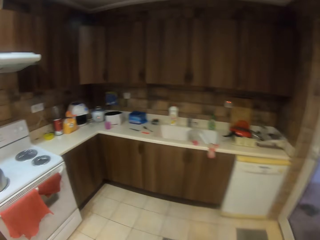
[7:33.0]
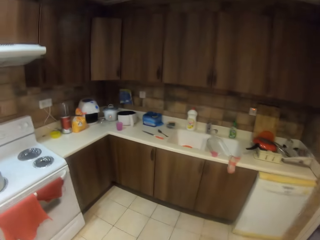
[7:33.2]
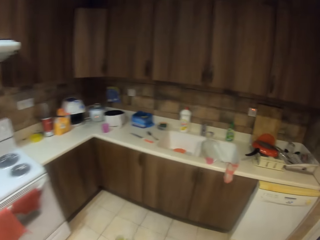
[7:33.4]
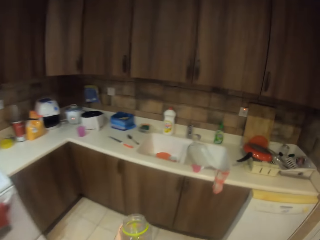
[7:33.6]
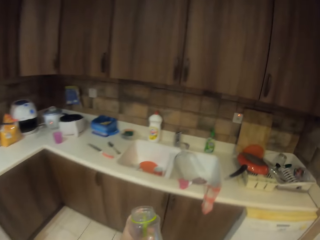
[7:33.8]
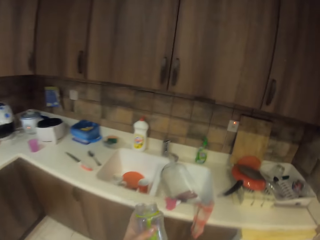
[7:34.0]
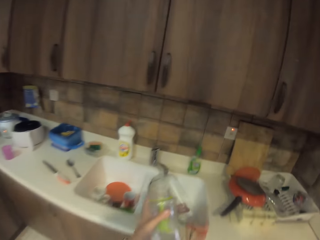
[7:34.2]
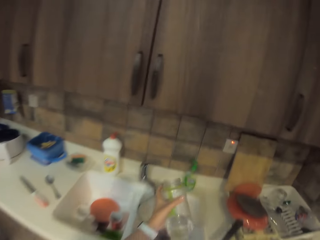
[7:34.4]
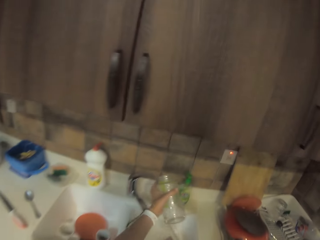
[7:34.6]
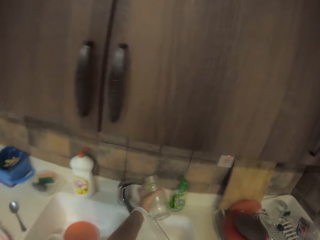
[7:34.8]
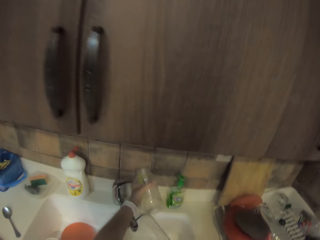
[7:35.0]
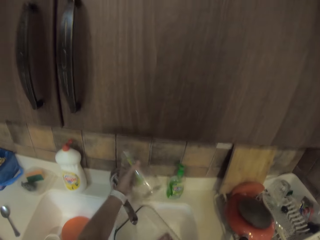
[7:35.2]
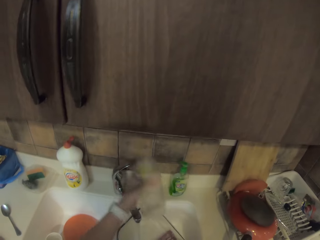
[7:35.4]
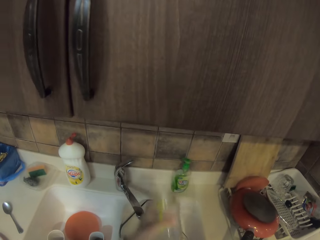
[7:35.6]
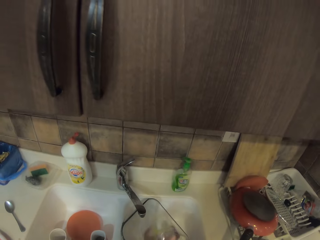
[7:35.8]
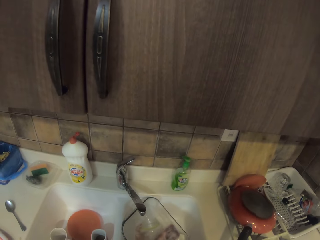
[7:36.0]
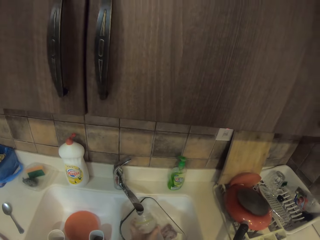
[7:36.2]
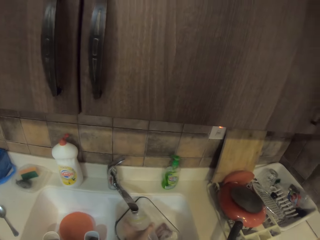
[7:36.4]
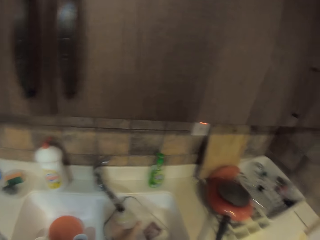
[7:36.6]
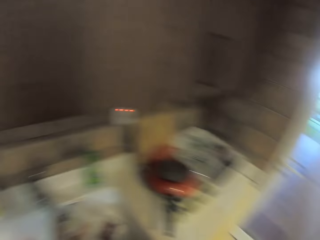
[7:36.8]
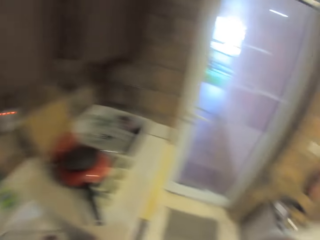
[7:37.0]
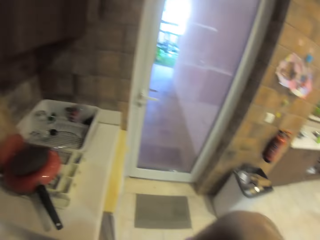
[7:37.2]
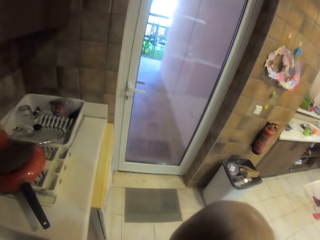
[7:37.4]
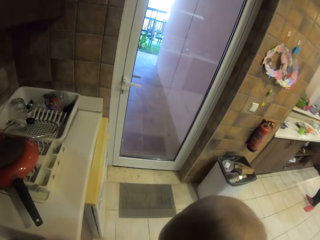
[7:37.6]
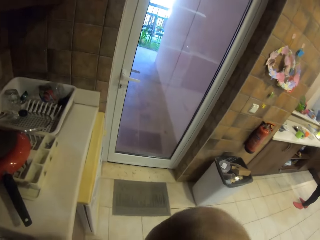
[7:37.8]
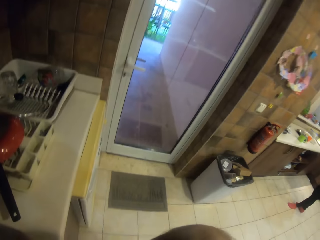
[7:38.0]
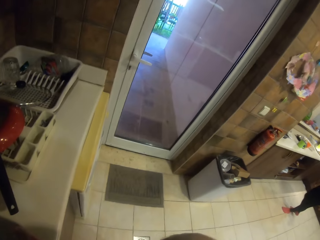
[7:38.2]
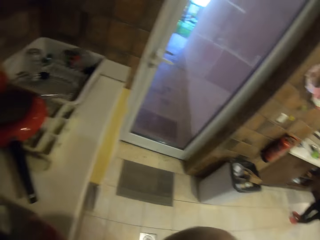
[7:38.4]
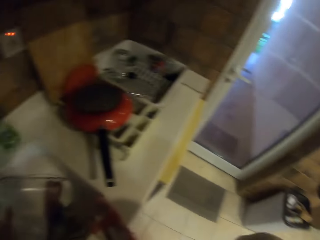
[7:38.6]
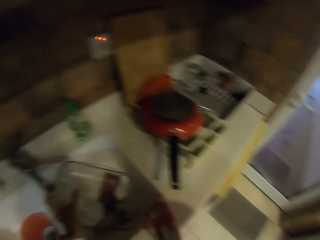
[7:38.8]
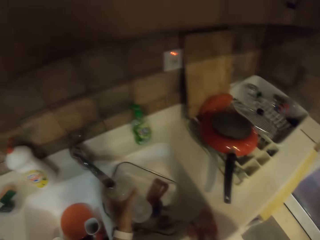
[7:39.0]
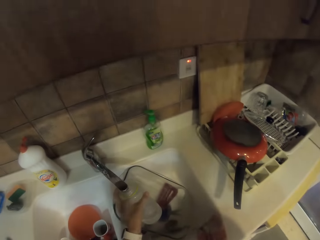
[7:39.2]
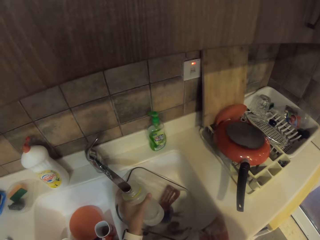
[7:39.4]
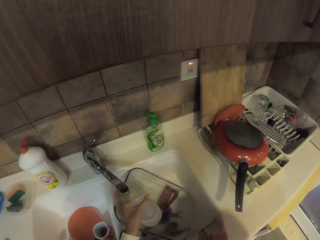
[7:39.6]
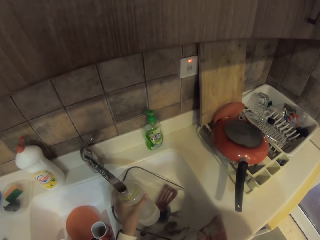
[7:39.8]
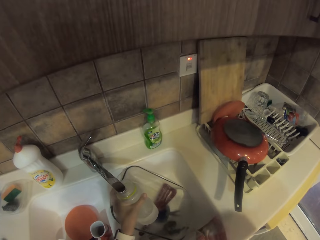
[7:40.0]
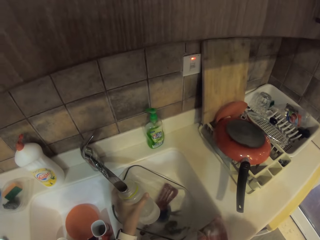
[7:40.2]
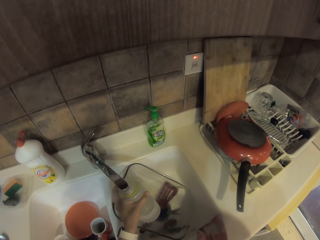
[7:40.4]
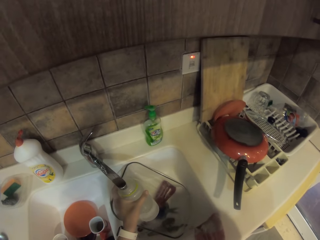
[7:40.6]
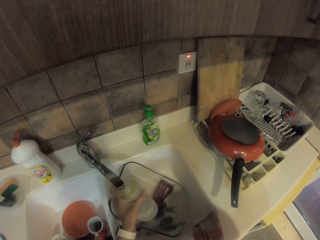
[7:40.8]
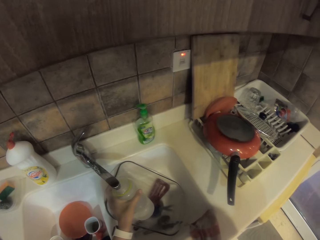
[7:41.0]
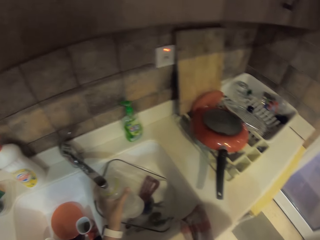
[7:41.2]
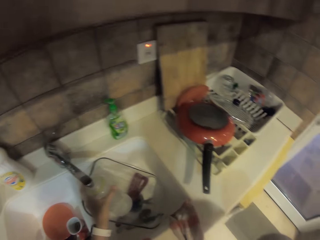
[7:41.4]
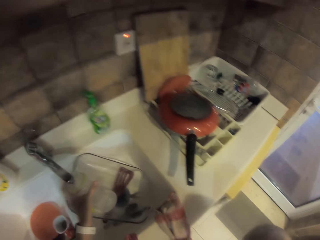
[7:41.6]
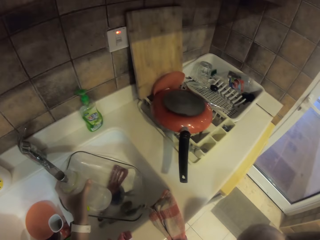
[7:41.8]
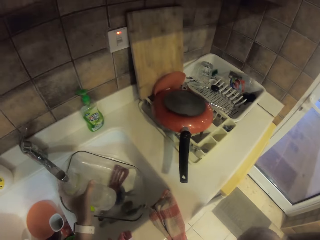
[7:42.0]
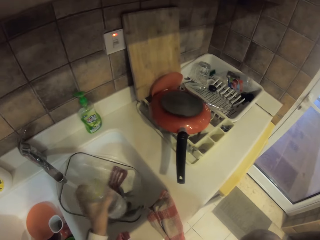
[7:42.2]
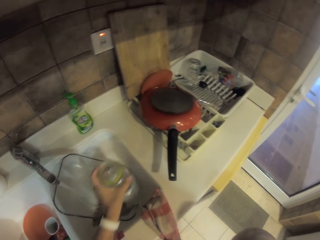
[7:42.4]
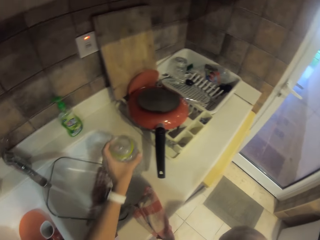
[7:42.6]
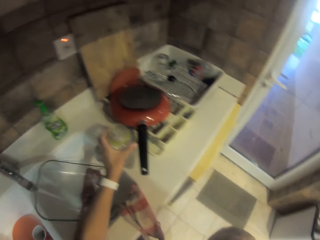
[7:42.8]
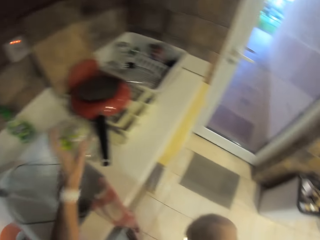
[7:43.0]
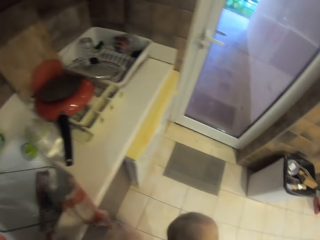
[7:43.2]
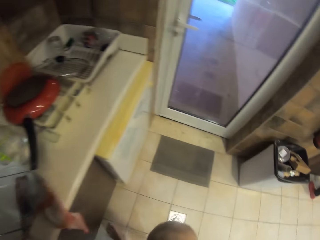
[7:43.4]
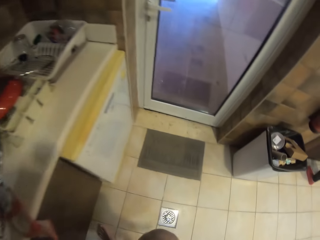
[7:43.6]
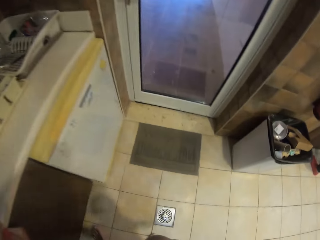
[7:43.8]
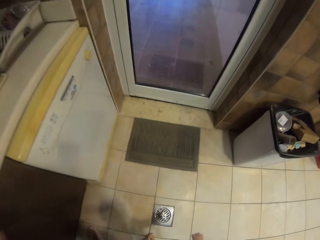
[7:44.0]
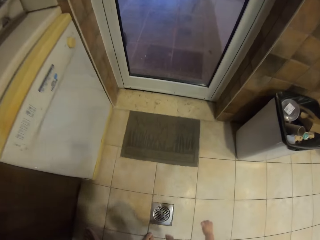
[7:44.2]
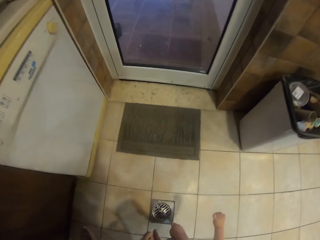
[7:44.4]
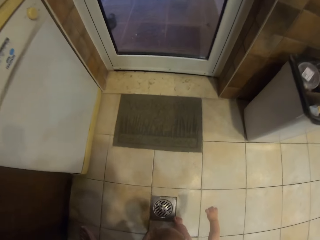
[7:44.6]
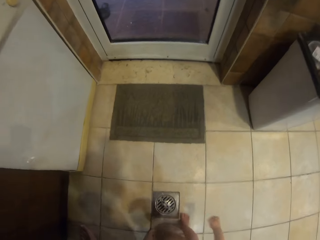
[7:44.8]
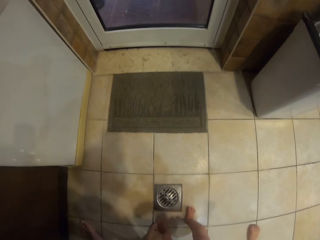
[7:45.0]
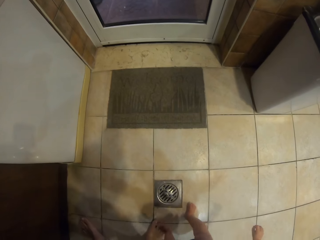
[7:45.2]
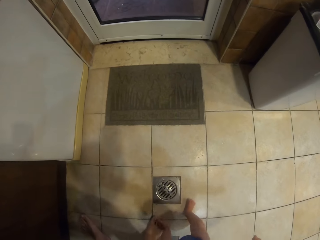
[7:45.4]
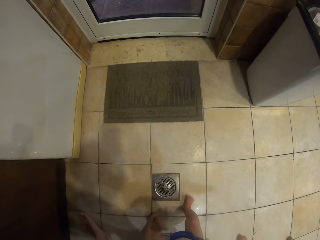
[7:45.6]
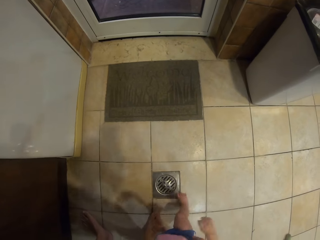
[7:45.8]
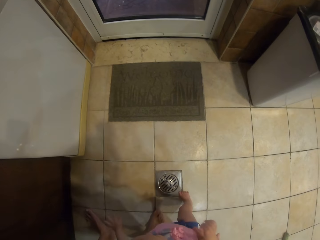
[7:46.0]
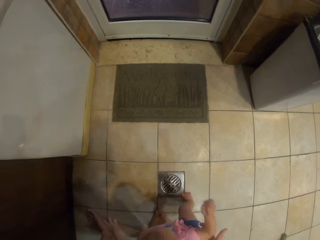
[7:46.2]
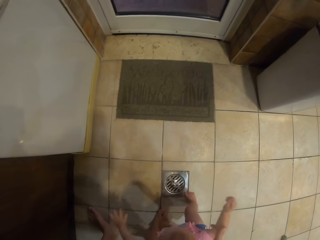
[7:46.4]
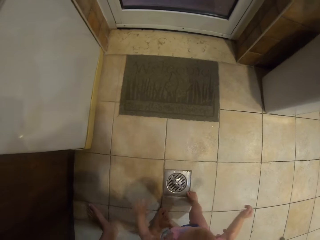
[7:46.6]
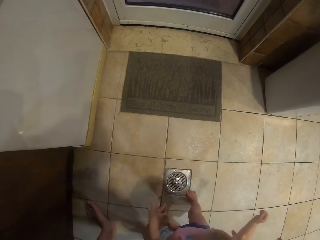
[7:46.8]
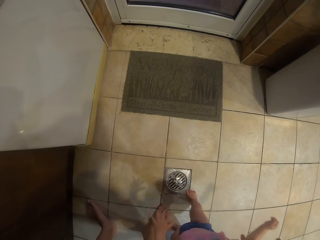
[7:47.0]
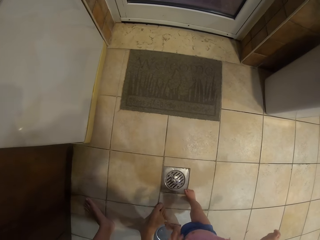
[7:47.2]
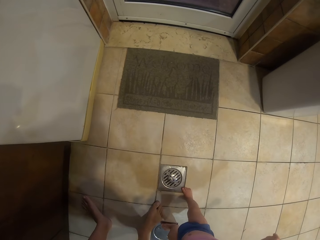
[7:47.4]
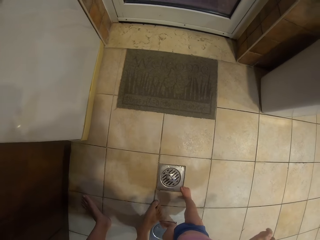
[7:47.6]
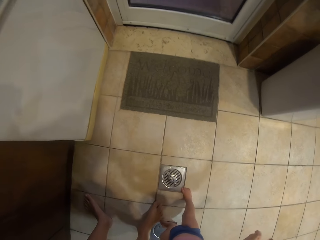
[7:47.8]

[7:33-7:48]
The camera wearer walks to the kitchen sink. They open the sink tap. They fill the bottle with tap water. They look around the house. They stare at the bottle in the sink. They put the bottle of water on the sink. They put a child on the floor.

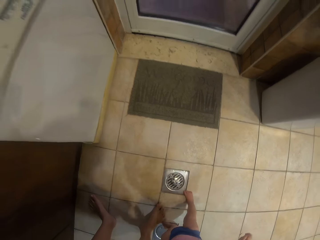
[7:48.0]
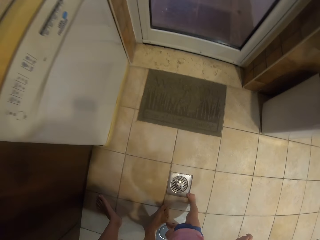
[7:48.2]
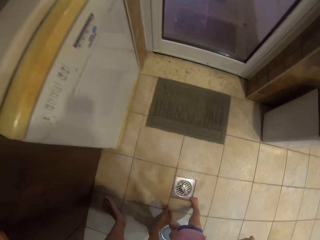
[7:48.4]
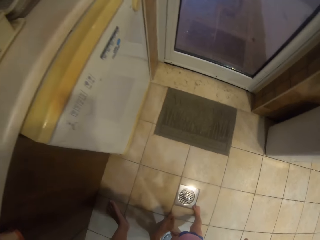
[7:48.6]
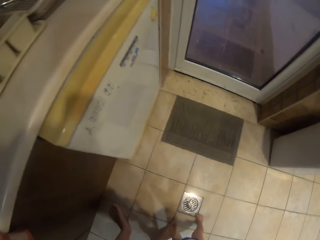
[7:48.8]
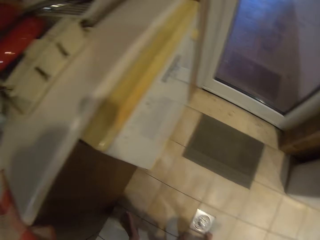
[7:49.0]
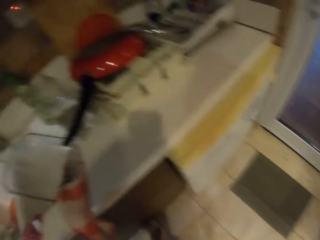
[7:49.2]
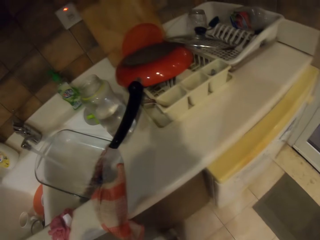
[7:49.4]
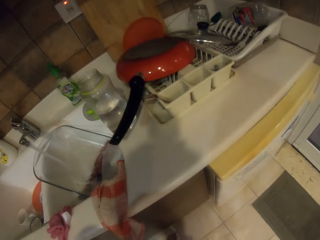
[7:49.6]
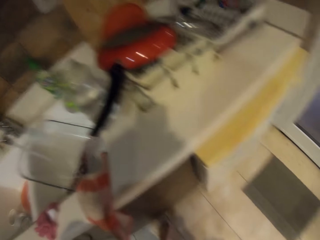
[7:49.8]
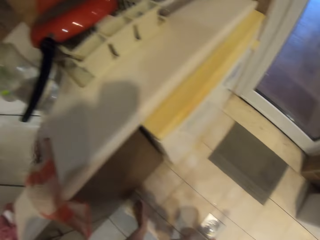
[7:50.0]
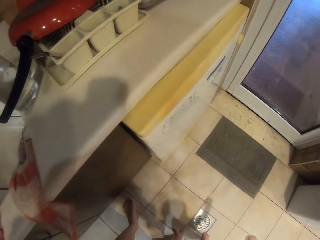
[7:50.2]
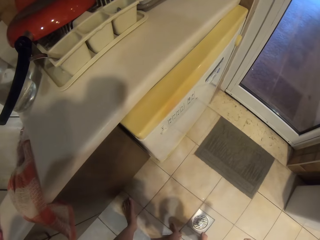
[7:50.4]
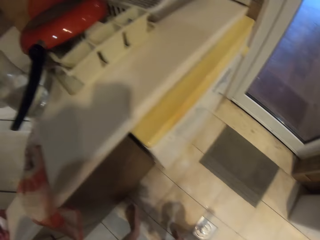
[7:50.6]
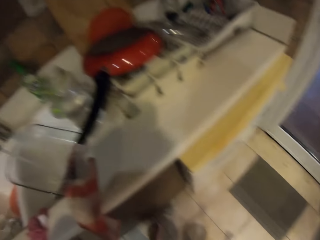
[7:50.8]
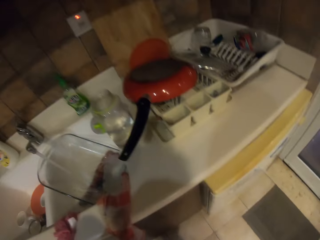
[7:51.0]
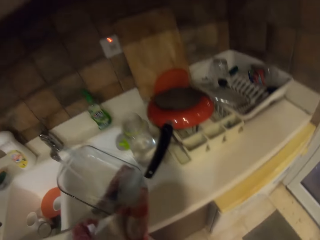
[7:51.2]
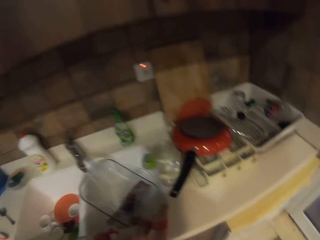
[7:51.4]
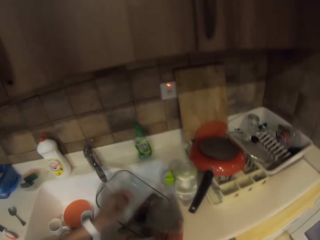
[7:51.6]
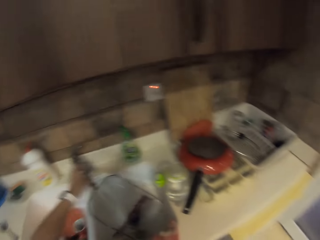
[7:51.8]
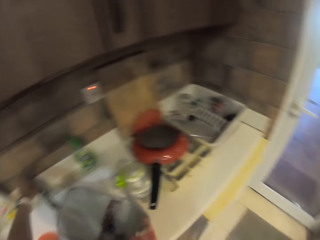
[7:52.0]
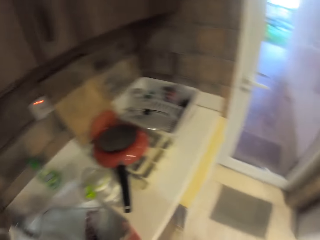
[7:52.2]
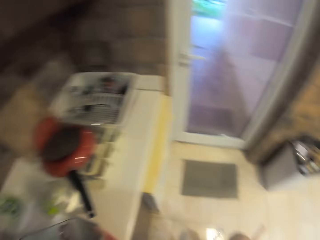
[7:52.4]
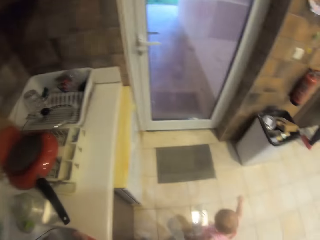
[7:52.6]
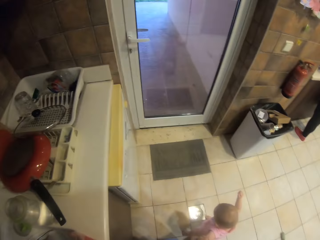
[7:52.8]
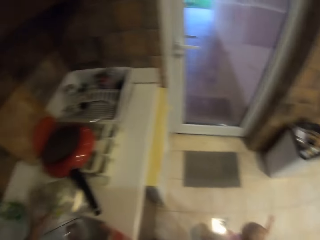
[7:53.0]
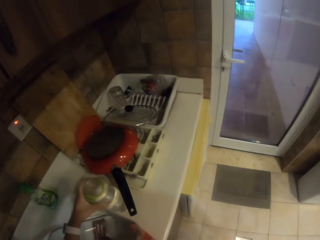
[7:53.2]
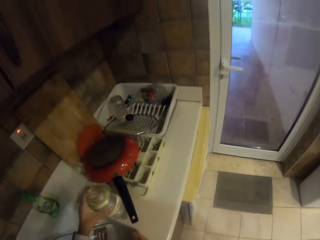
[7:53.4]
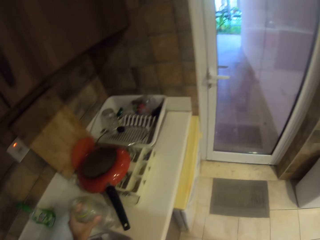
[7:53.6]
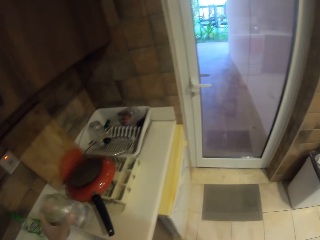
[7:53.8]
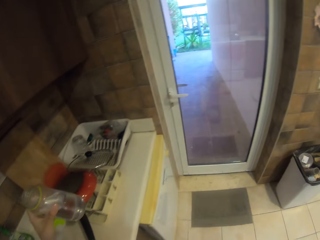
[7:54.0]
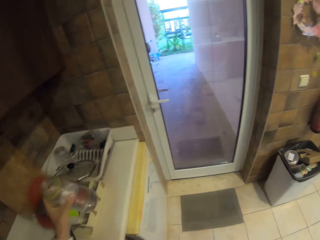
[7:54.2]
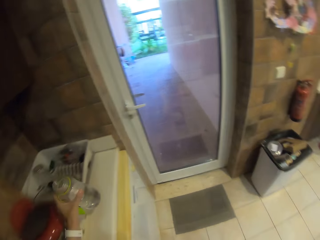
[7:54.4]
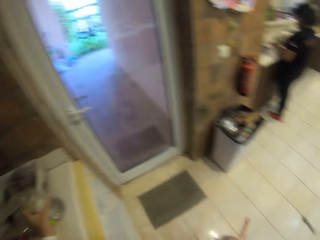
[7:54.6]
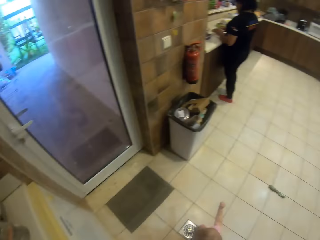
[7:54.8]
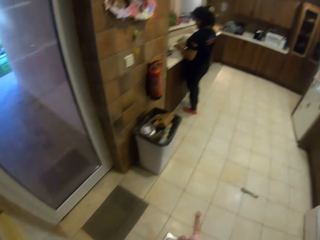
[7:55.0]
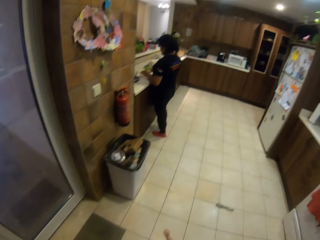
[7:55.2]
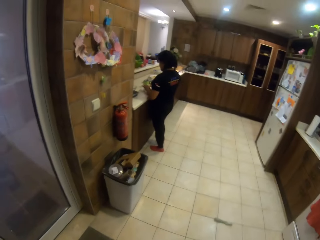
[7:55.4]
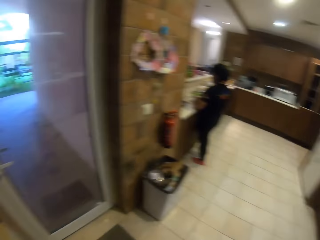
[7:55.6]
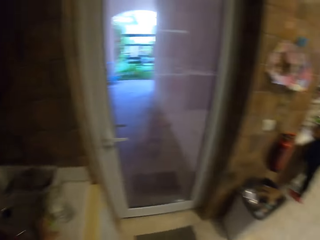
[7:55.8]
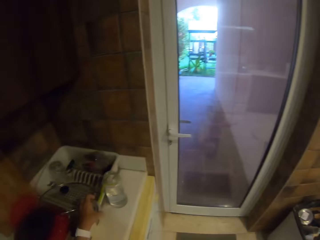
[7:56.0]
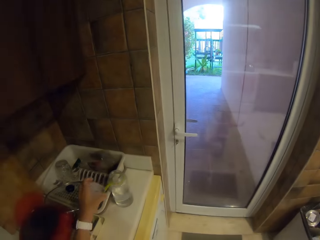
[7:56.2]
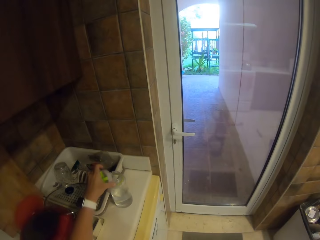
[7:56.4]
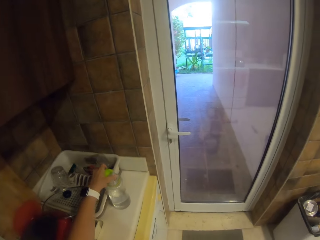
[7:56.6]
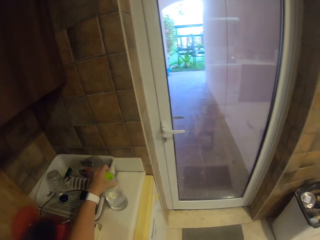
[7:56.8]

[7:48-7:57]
The camera wearer looks around the house. They close the sink tap. They move the water bottle on the sink. They pick up the bottle of water.
